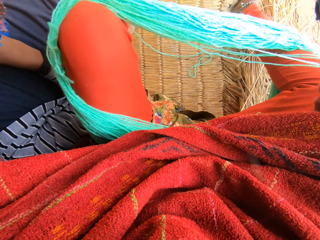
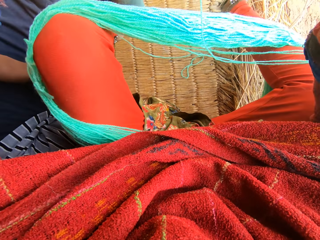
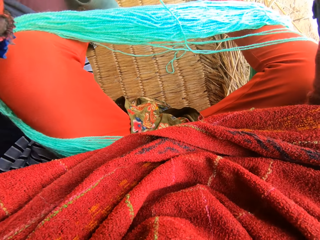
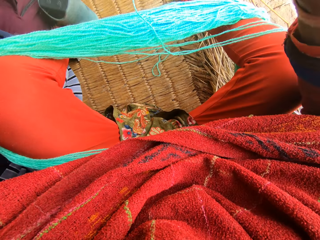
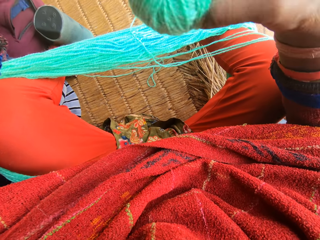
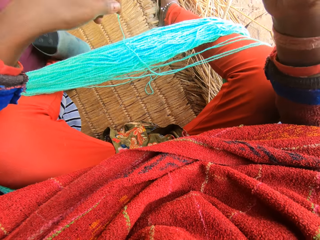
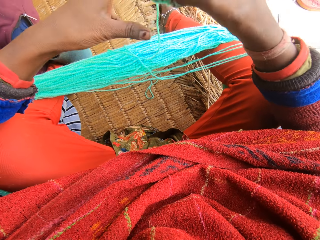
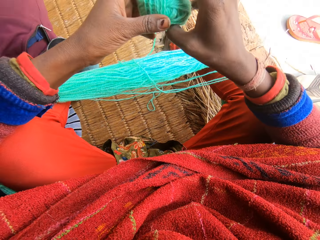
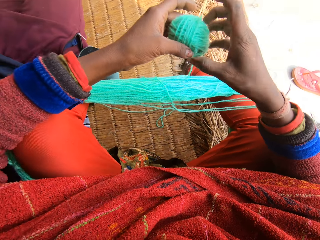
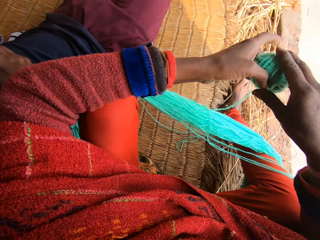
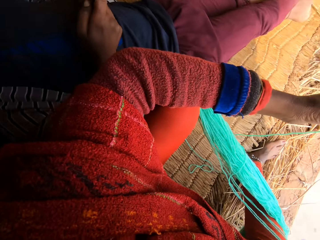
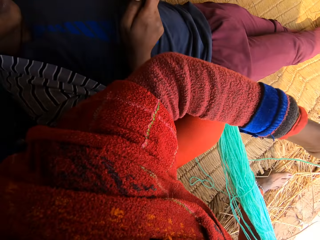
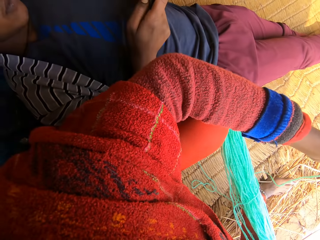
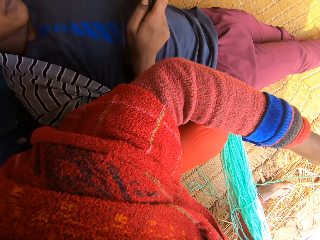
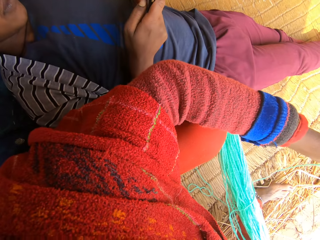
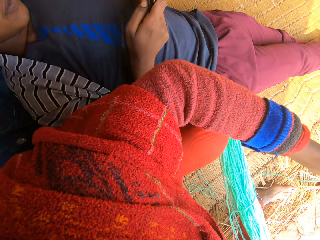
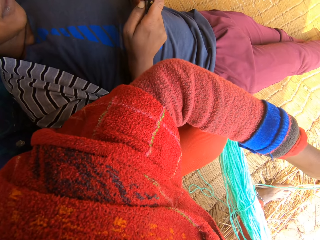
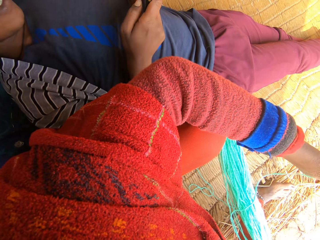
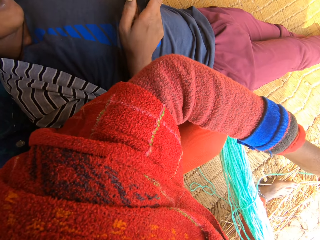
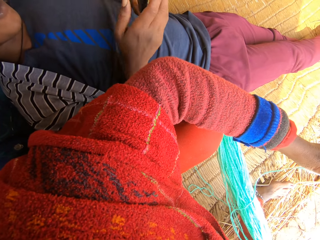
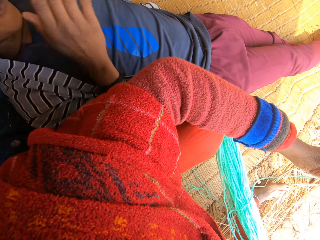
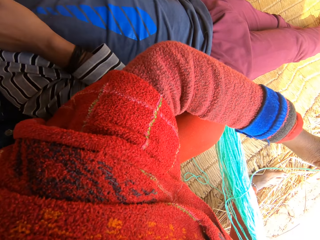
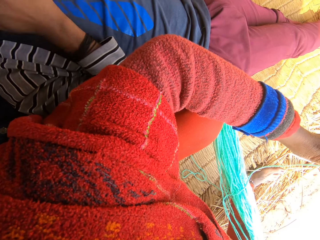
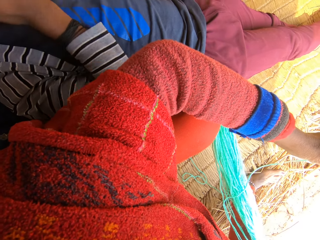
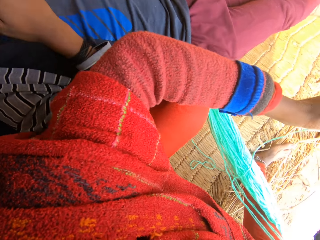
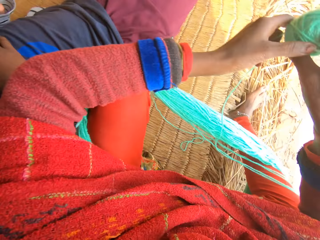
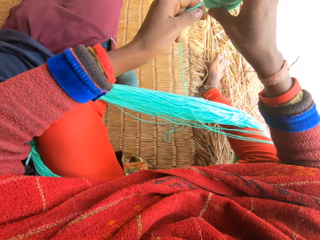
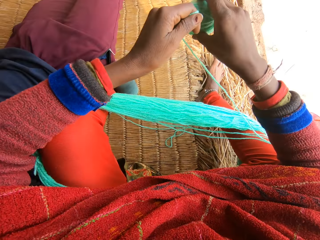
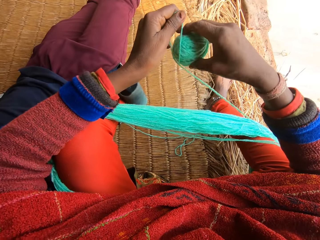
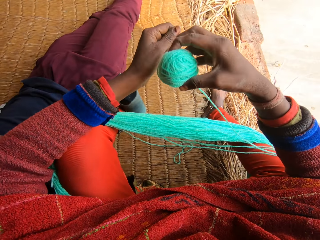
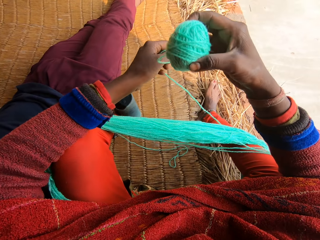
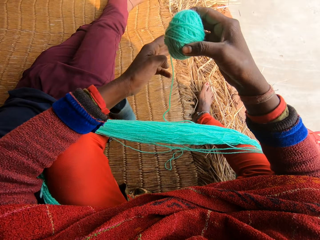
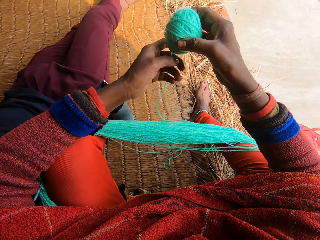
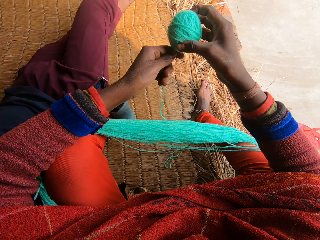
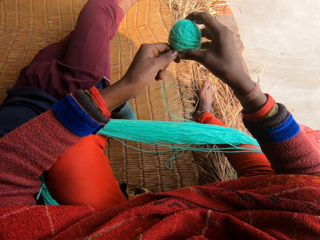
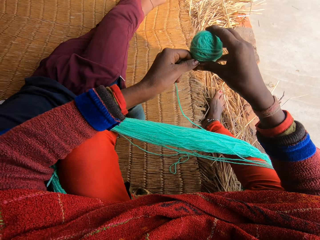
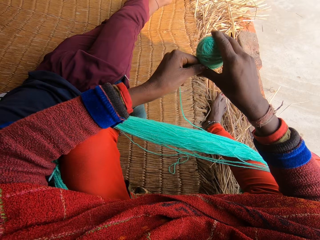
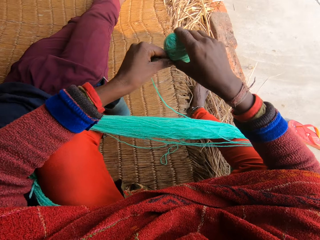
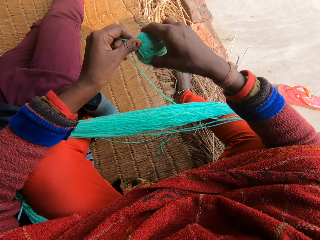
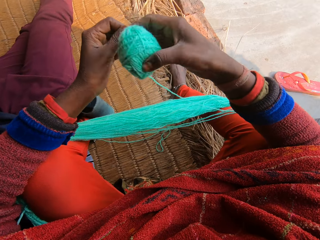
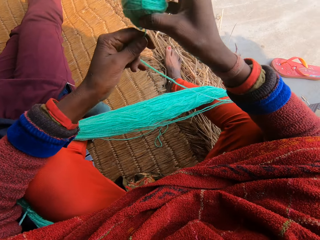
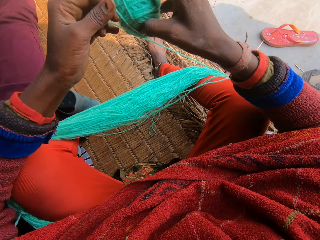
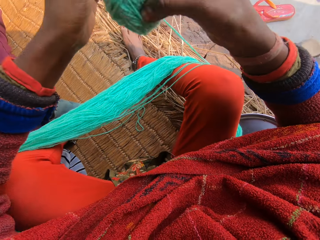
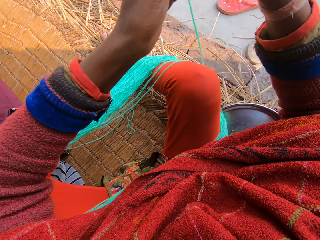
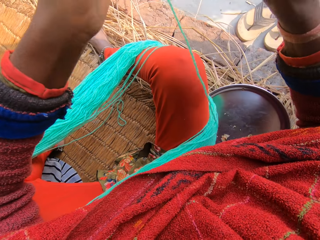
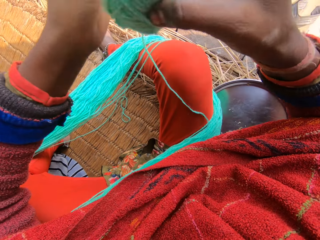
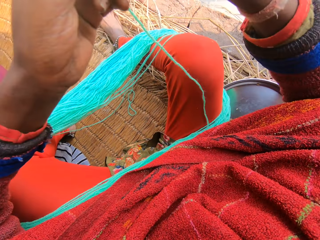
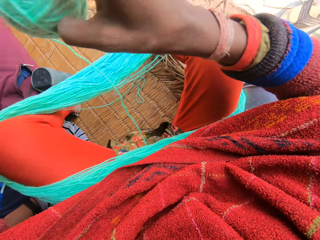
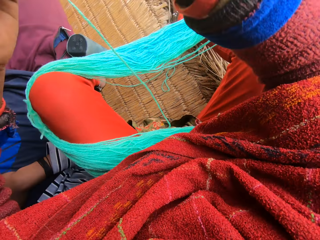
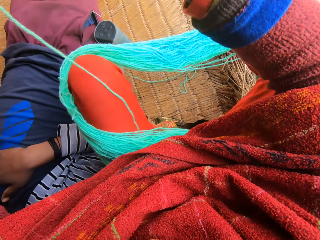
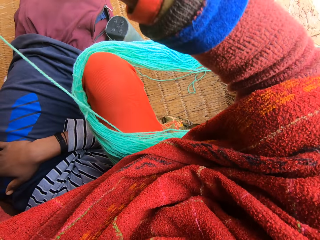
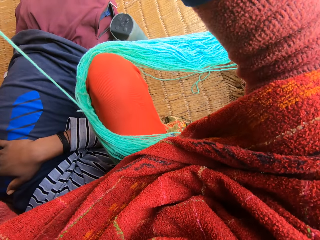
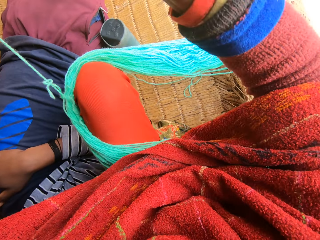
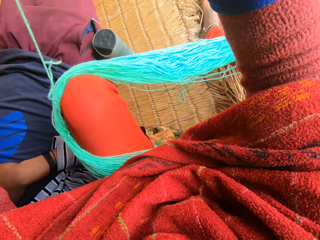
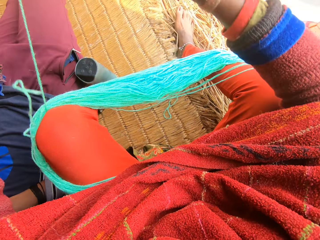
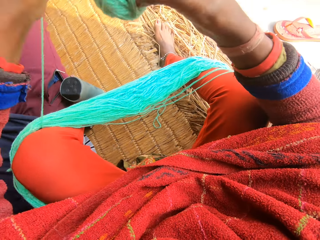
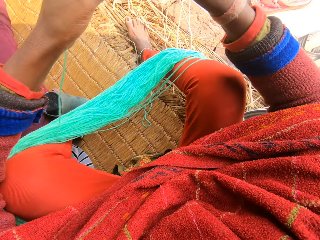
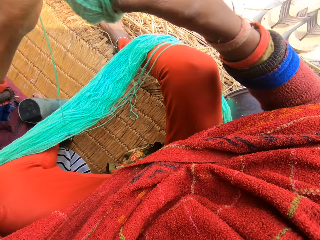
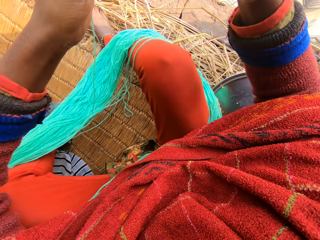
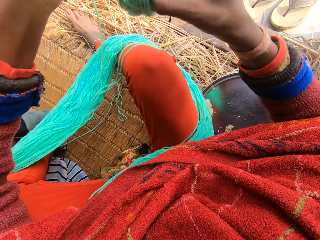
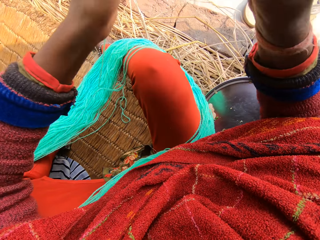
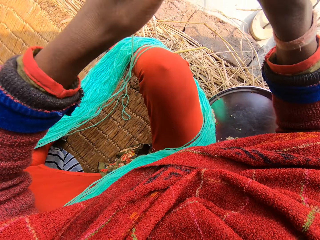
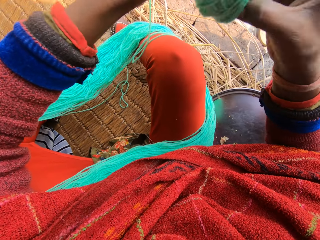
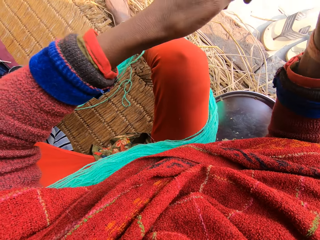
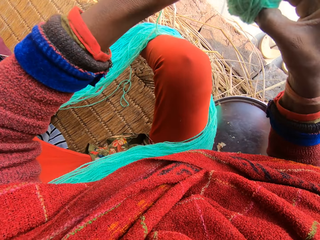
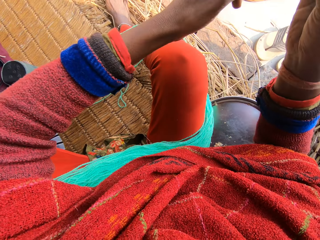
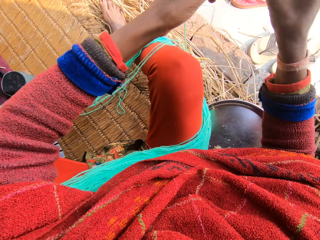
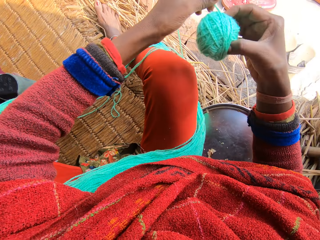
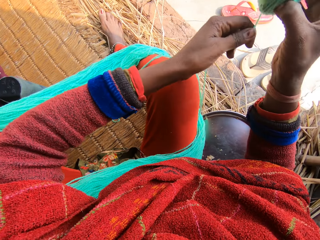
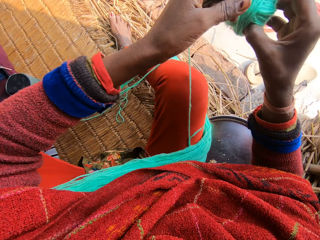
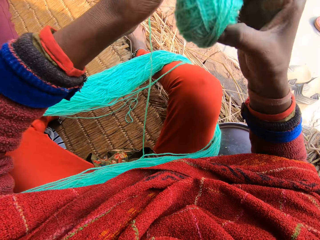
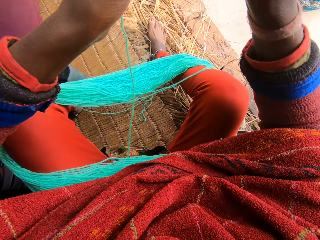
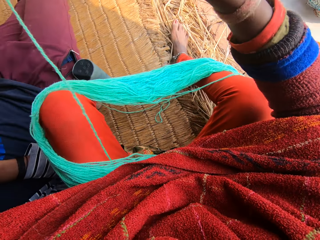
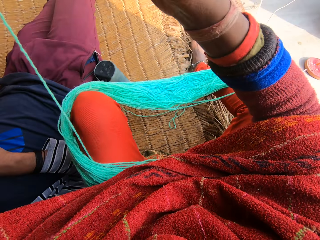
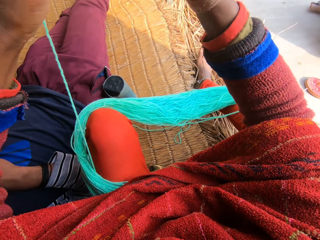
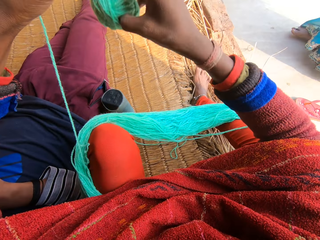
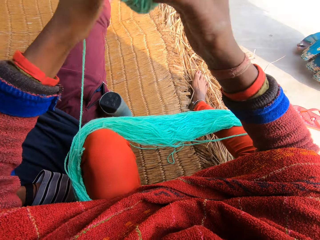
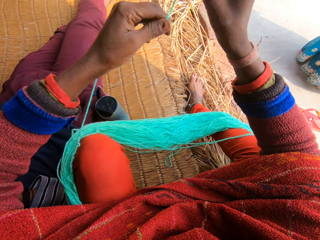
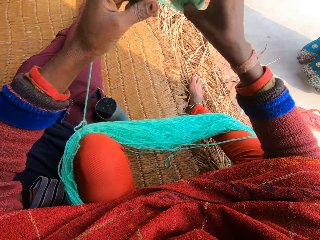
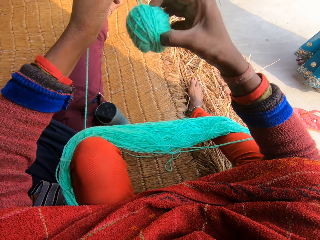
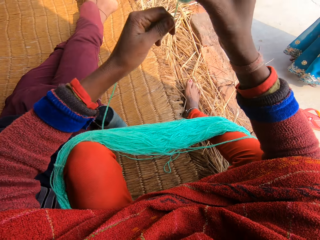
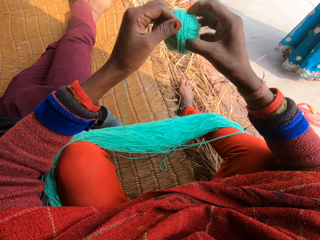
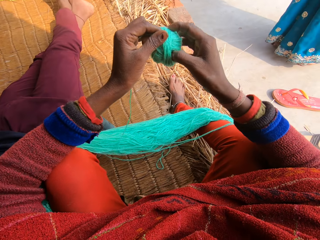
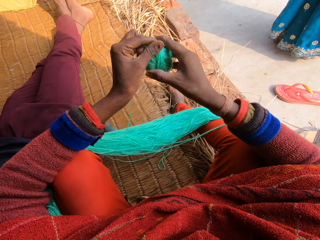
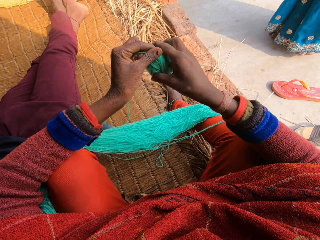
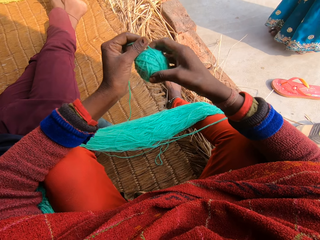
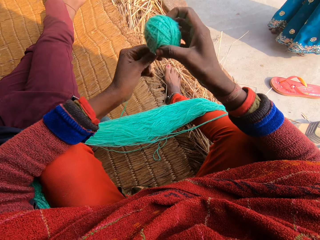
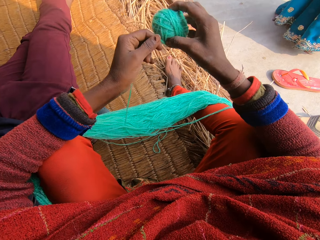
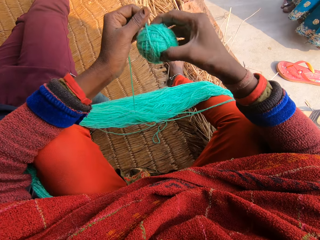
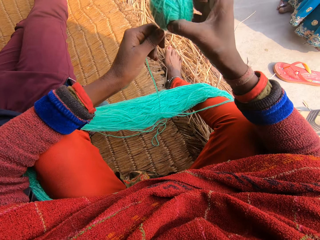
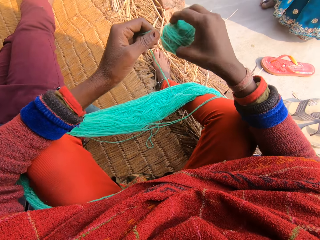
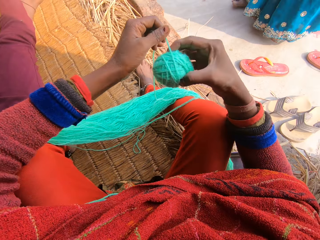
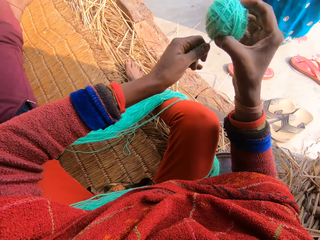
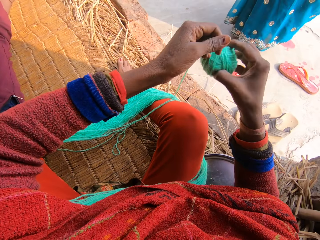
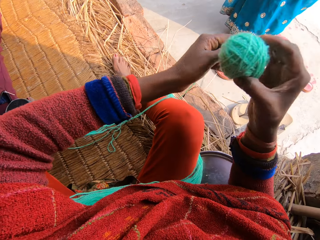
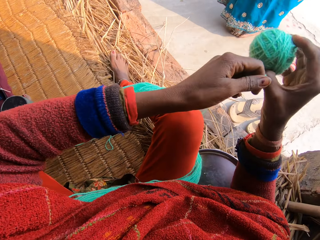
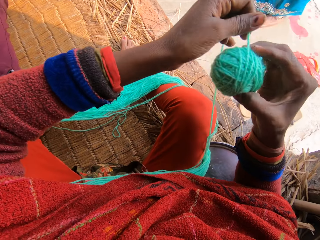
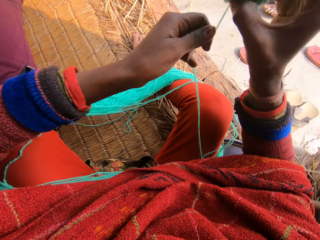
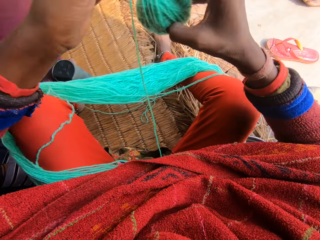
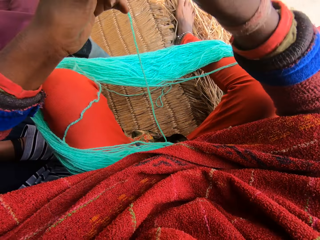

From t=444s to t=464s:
The camera wearer stares on a man. They roll the threads. A woman walks towards the camera wearer.

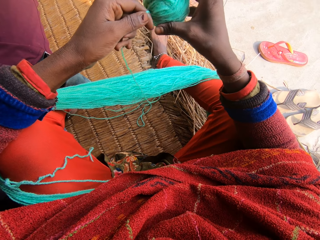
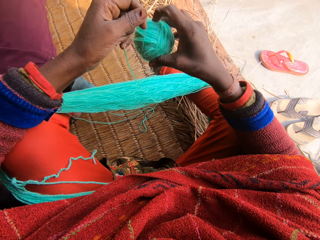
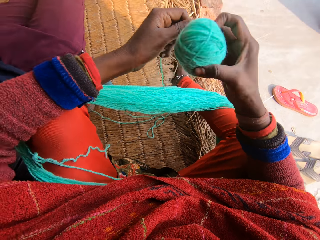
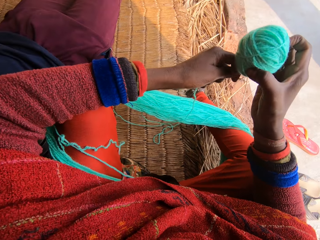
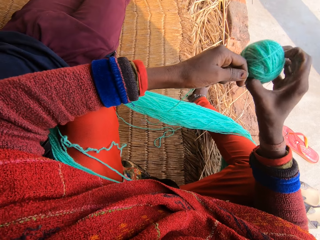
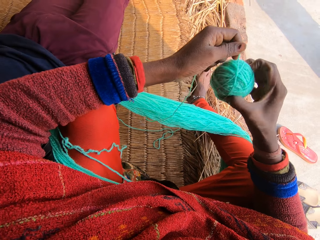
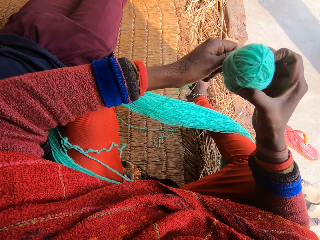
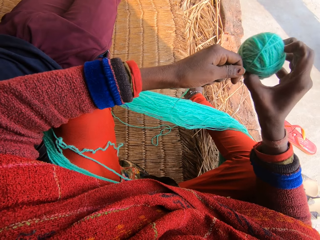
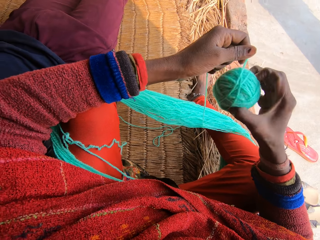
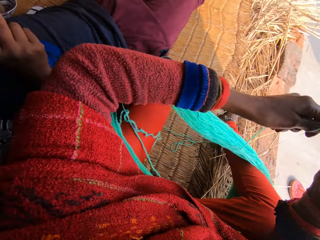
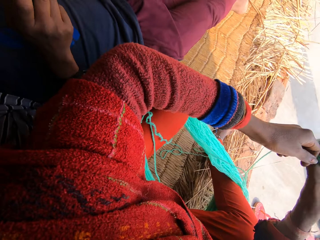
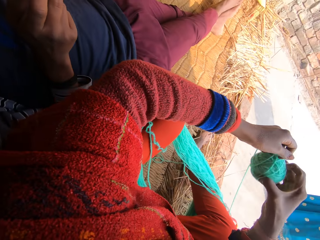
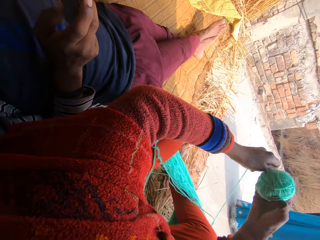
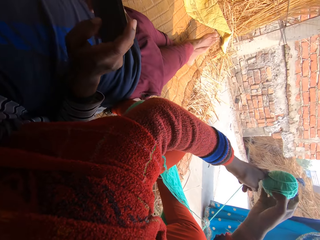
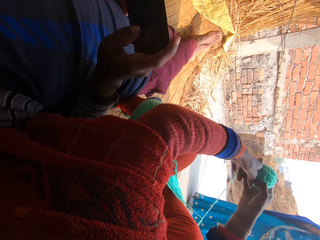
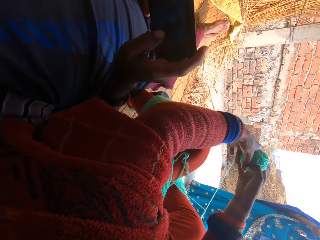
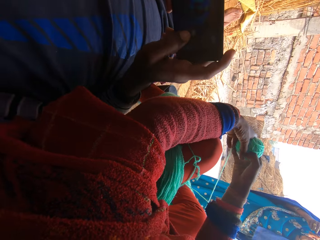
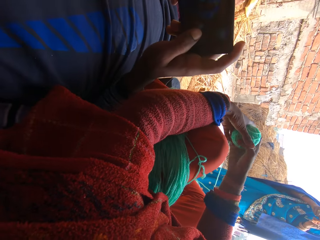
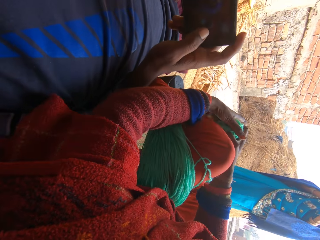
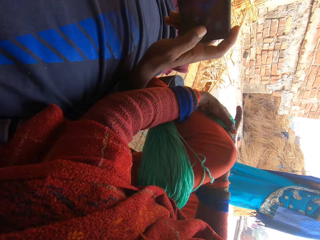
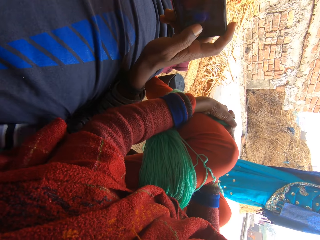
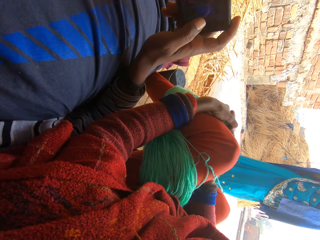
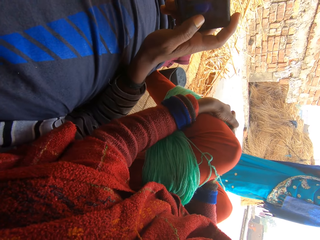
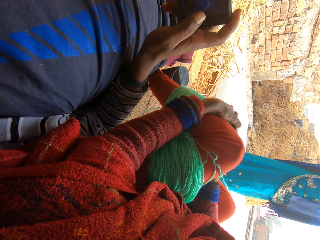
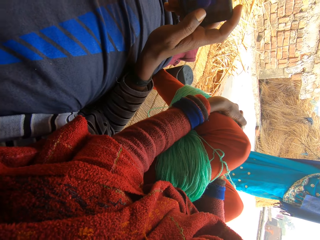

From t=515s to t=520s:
The camera wearer looks towards the woman's phone. She places both hands on her left knee.
